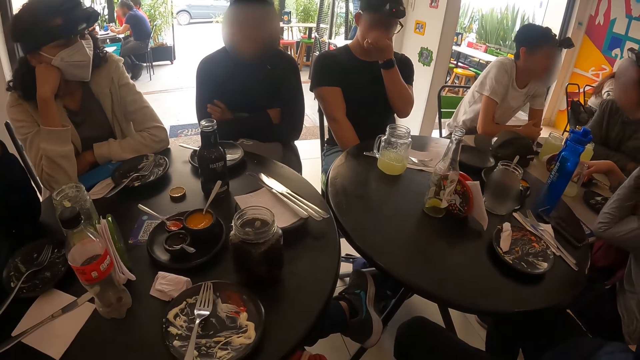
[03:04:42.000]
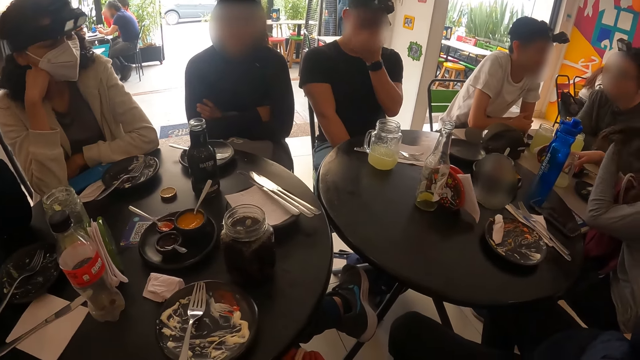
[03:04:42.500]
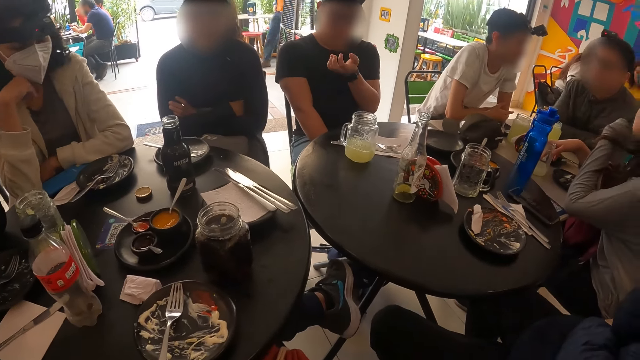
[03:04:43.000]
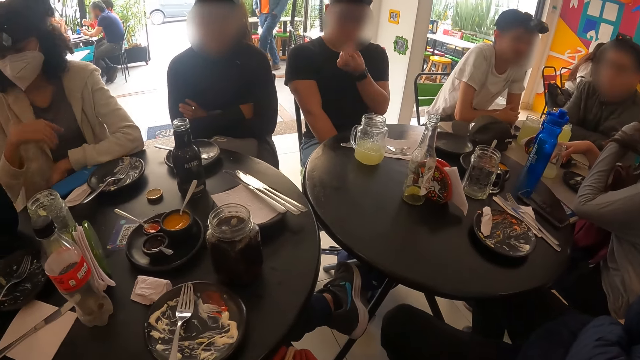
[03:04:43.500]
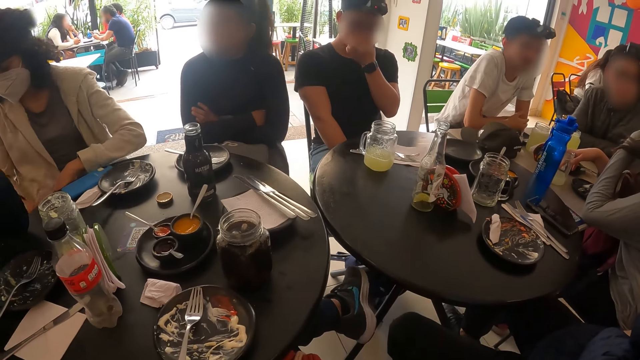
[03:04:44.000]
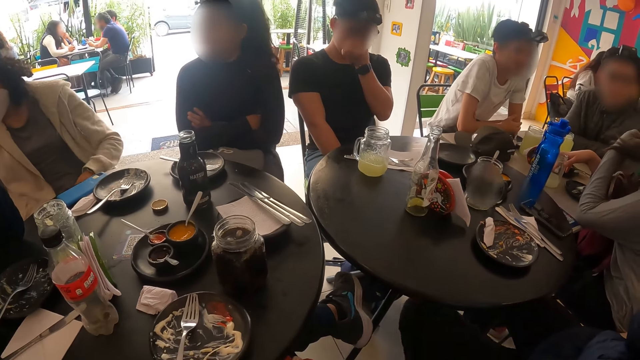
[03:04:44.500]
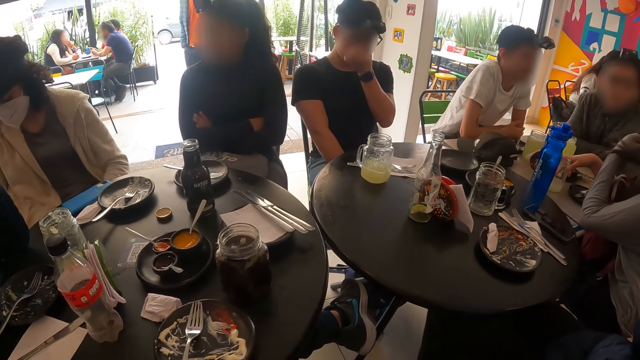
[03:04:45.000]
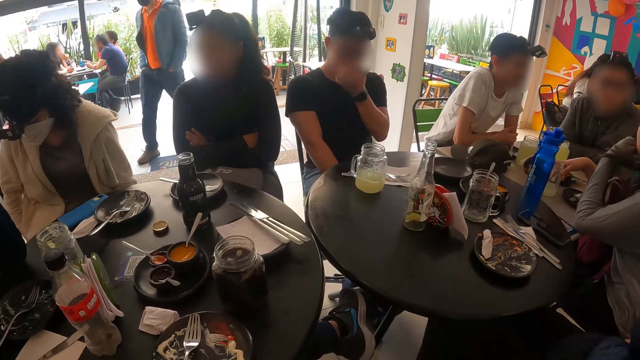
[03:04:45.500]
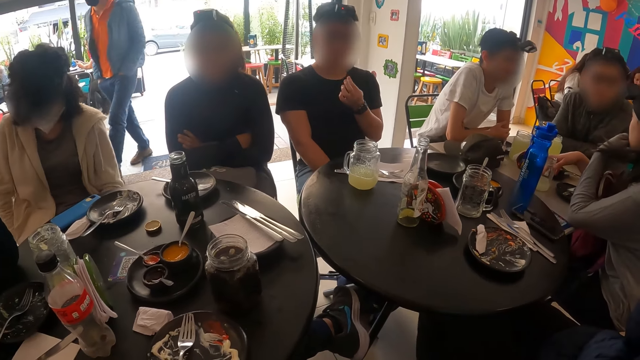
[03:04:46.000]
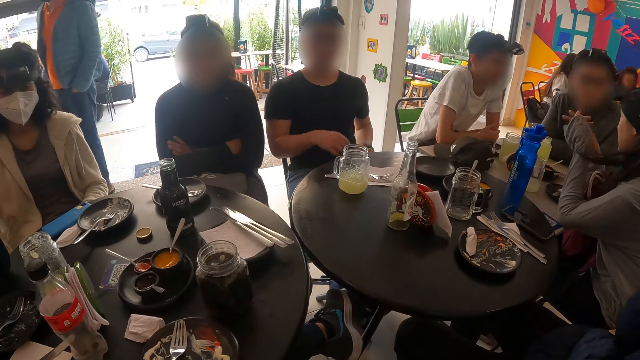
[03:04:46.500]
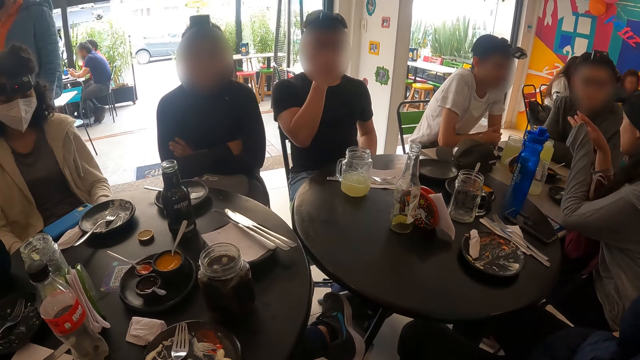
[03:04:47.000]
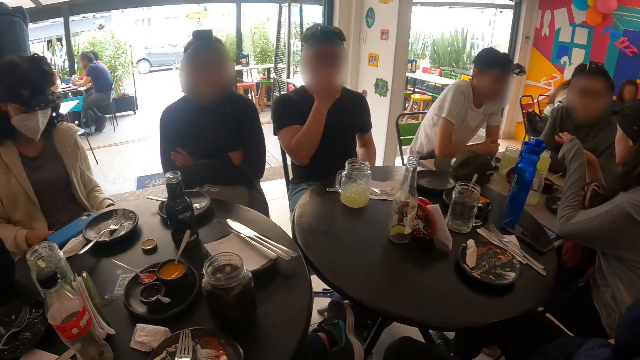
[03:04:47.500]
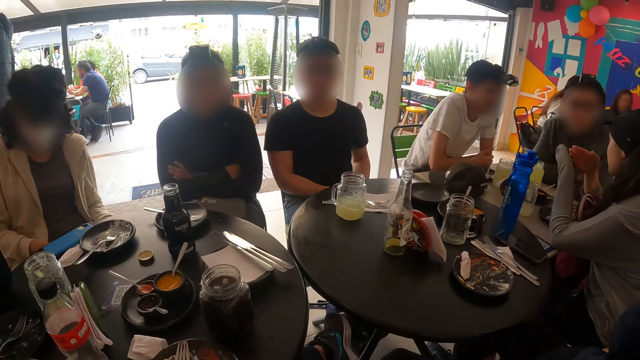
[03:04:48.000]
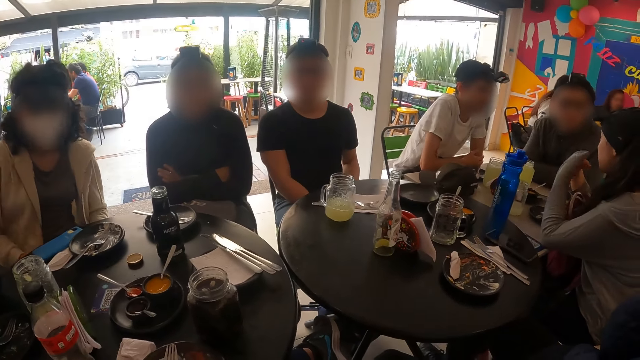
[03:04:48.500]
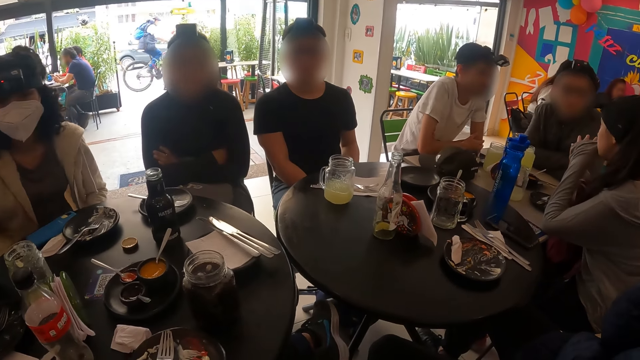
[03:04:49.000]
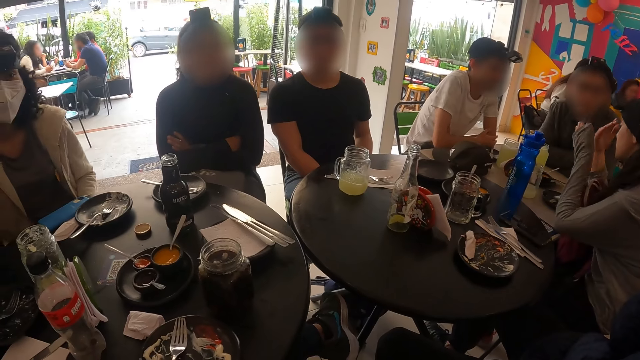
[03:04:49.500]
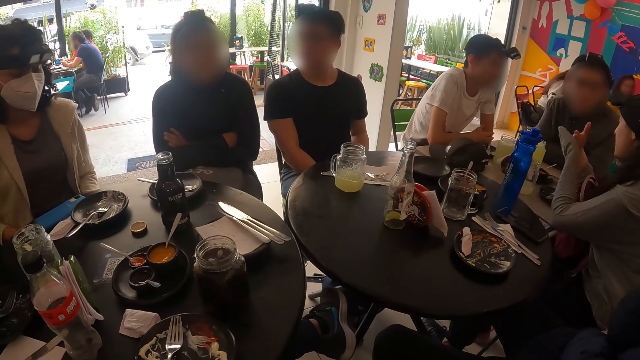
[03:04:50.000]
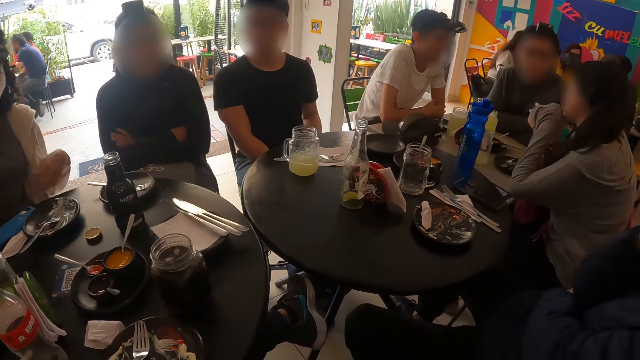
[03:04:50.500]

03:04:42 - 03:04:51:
The man touches his face with his right hand.

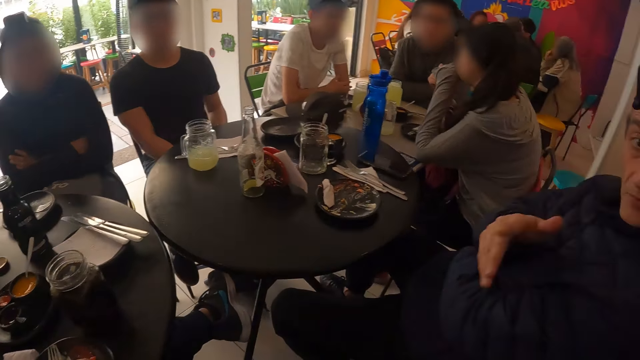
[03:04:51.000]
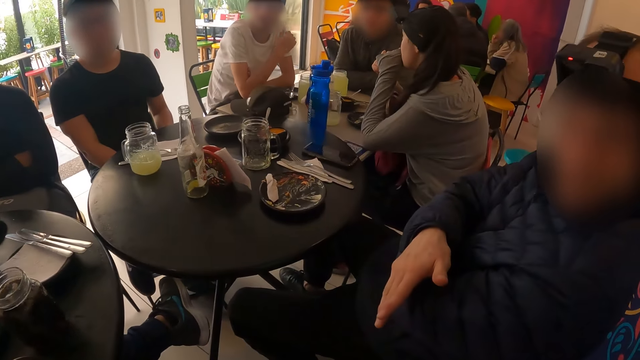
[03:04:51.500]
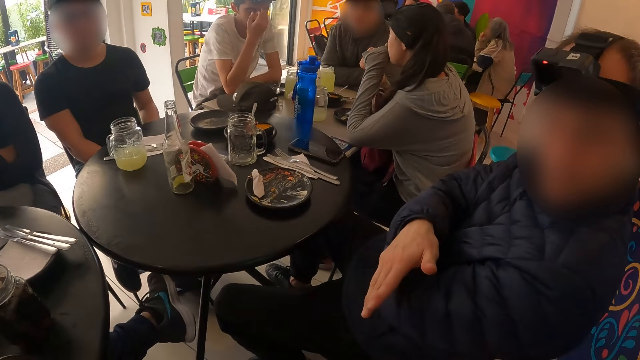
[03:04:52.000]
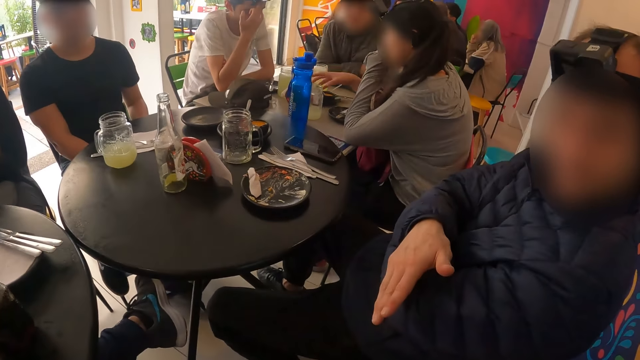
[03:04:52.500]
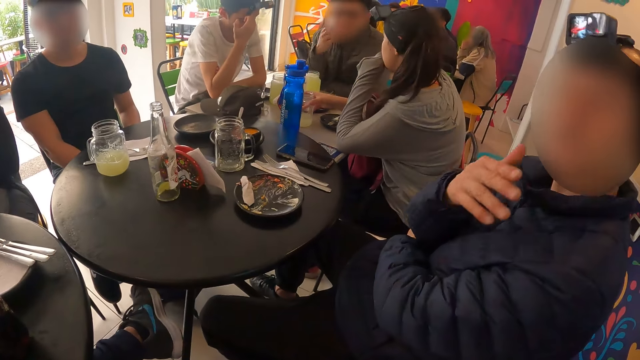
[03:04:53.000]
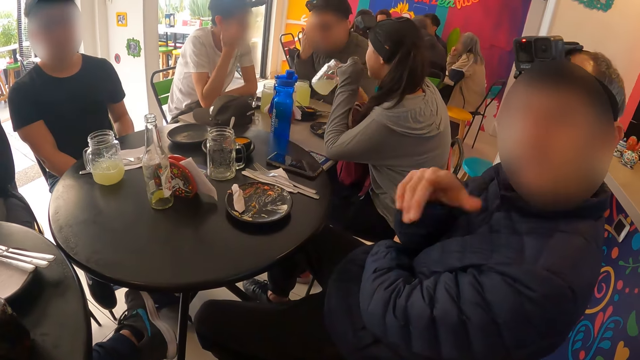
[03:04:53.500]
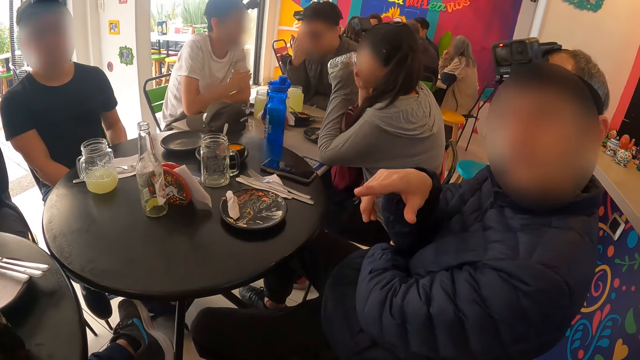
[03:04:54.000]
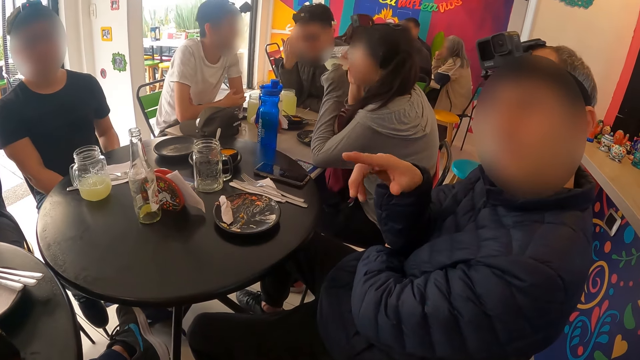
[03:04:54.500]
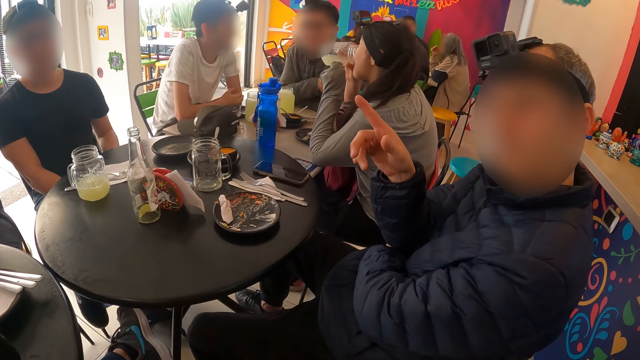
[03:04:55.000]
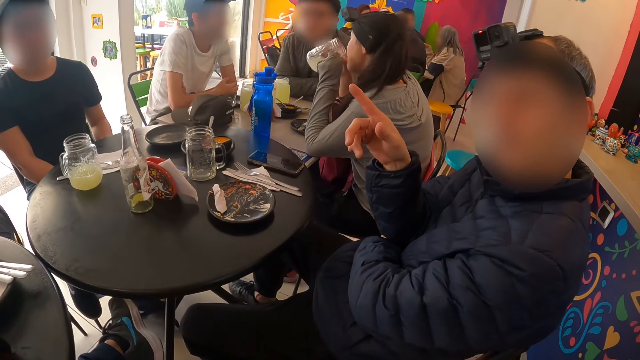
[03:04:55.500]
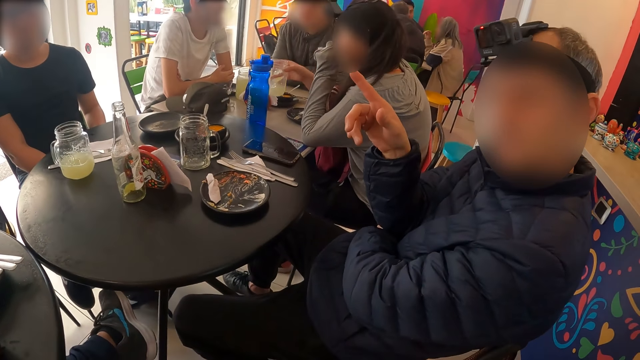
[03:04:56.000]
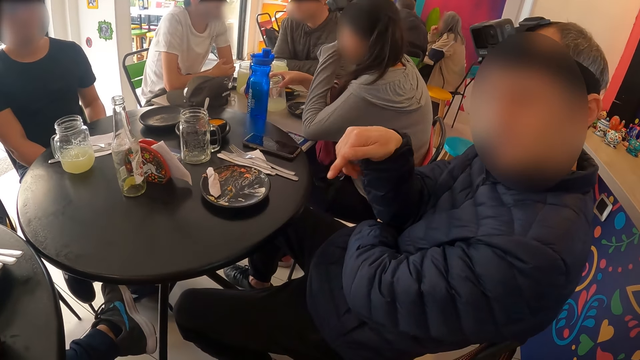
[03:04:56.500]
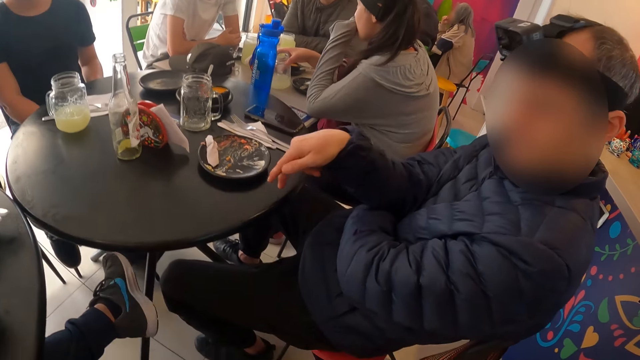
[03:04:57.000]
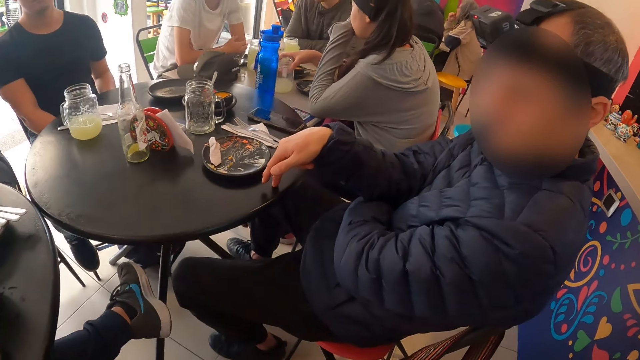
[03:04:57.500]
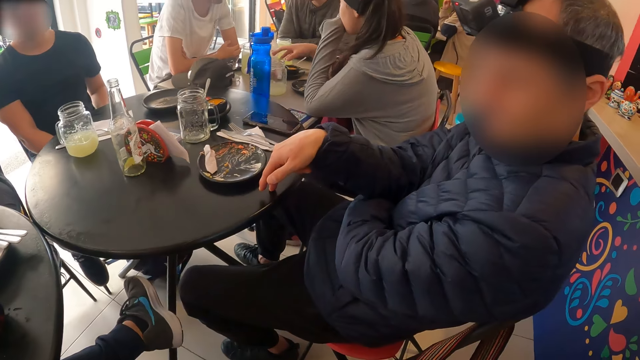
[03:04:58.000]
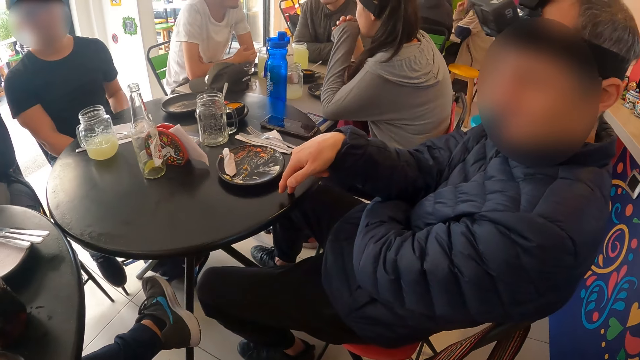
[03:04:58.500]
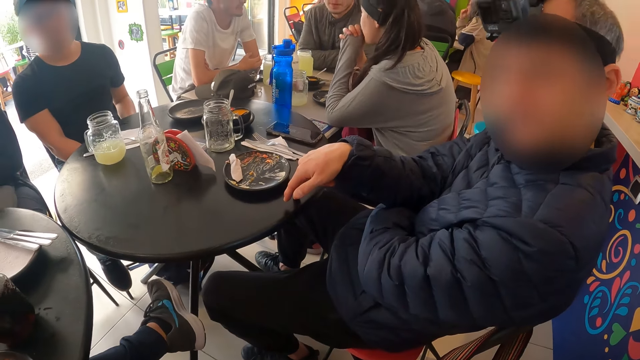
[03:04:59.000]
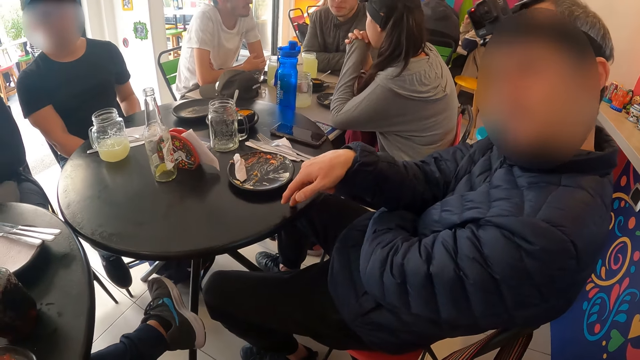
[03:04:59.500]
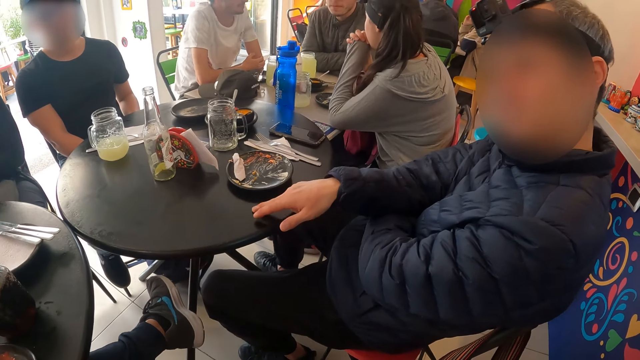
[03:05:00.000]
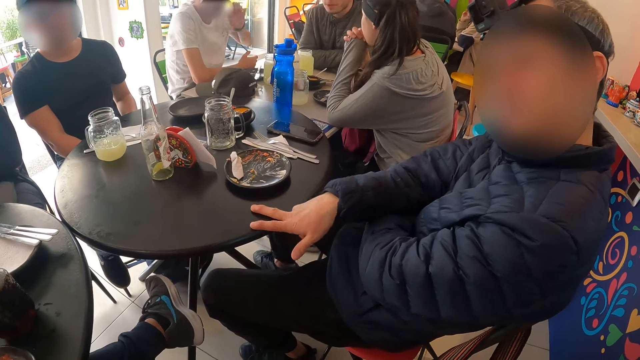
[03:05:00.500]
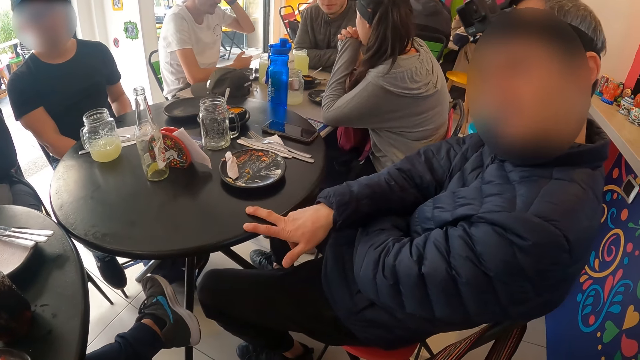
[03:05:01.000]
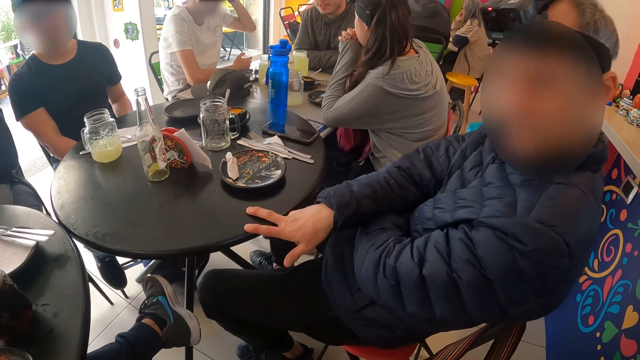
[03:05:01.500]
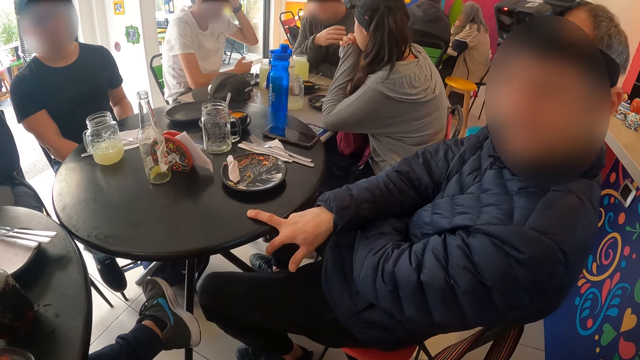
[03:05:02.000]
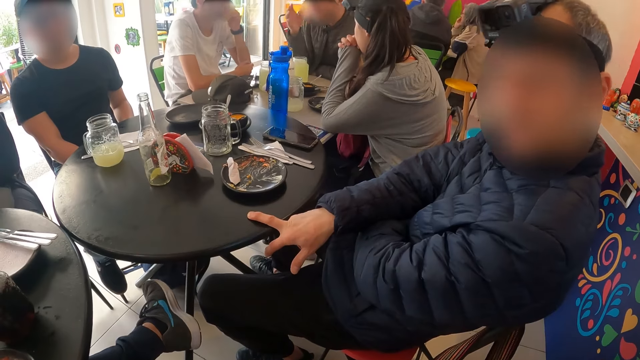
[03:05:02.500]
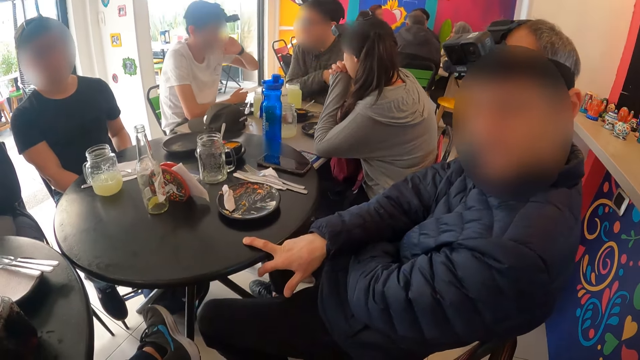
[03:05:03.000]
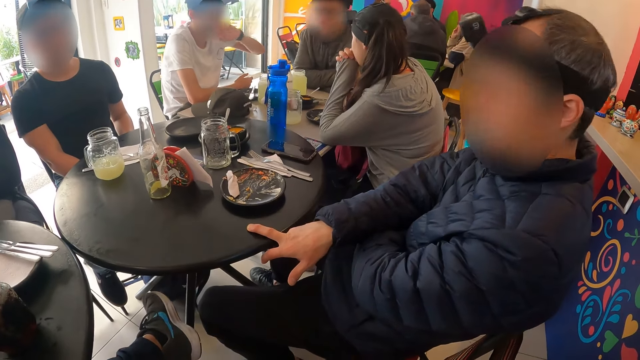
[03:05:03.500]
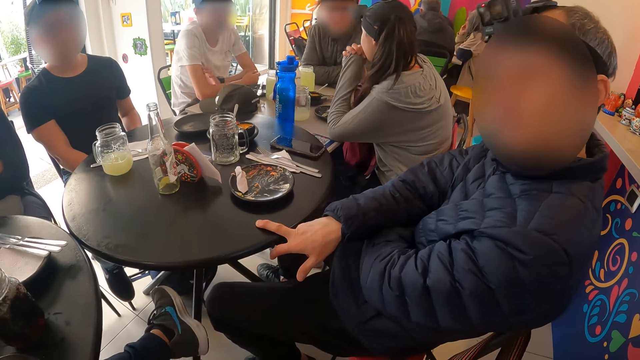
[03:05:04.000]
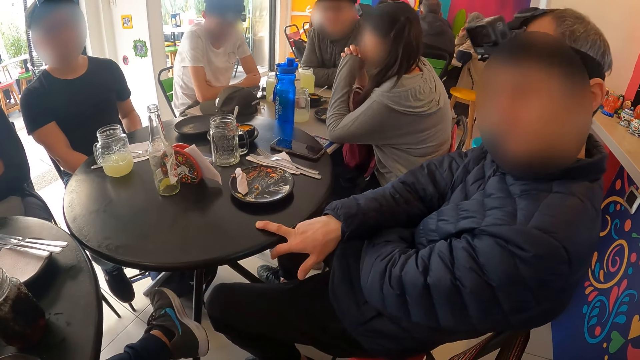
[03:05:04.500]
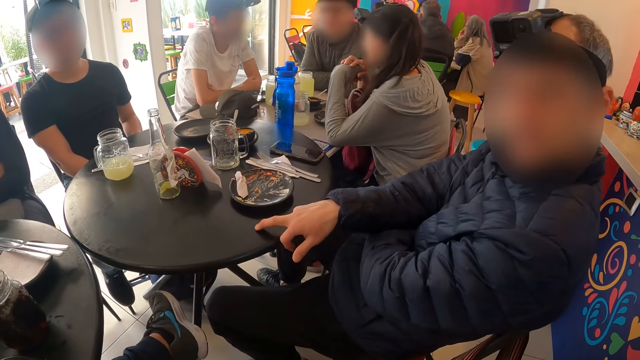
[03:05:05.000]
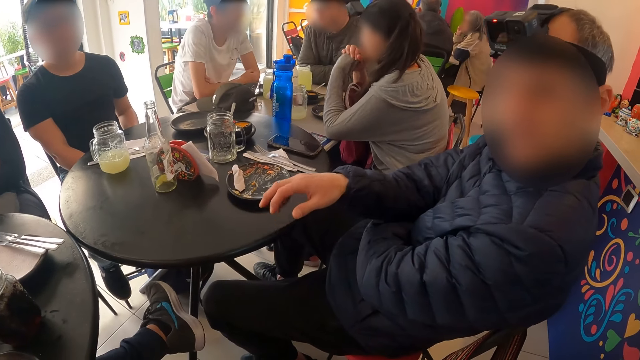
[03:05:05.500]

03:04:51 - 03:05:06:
A woman picks up a glass cup from a table with her right hand. A man interacts with the camera wearer. The woman drinks from the glass cup in her right hand. The woman drops the glass cup in her right hand on the table. Another man adjusts the head camera in his head with his left hand.
